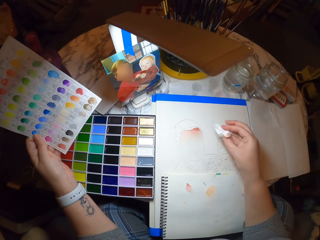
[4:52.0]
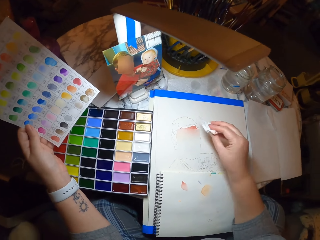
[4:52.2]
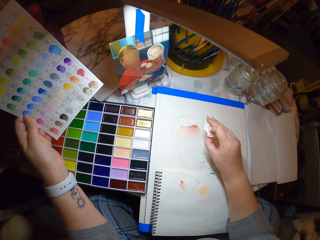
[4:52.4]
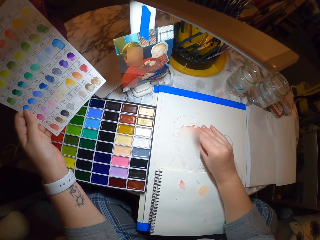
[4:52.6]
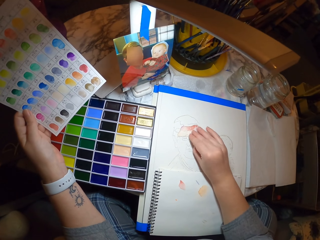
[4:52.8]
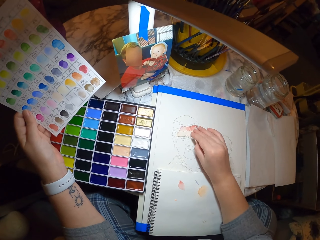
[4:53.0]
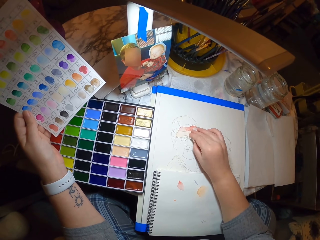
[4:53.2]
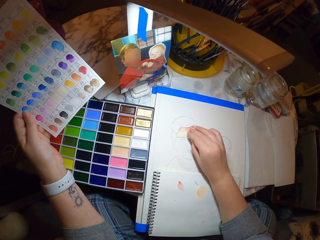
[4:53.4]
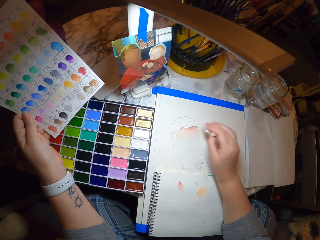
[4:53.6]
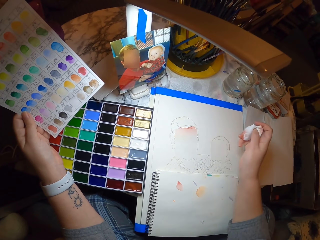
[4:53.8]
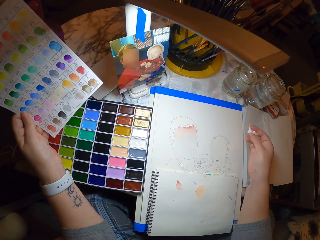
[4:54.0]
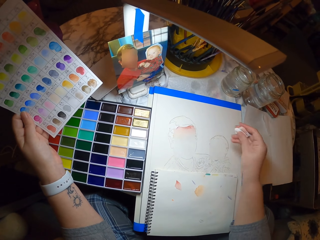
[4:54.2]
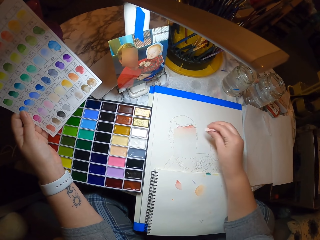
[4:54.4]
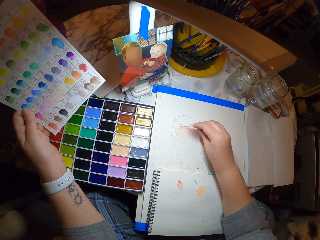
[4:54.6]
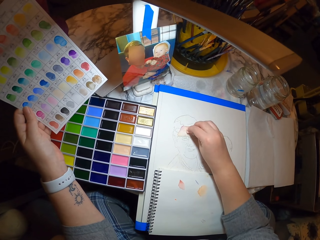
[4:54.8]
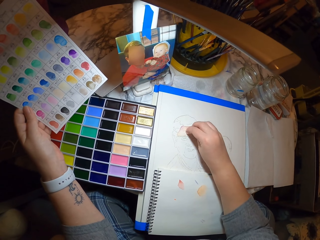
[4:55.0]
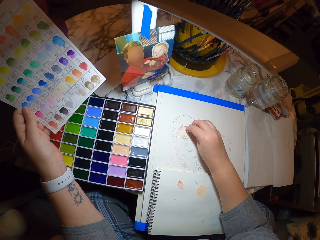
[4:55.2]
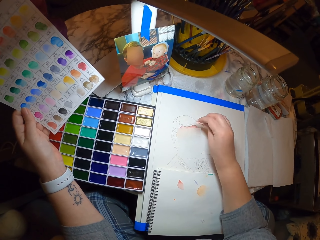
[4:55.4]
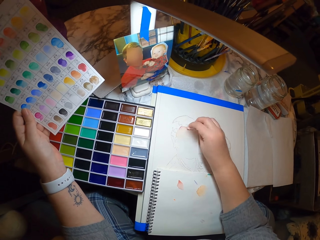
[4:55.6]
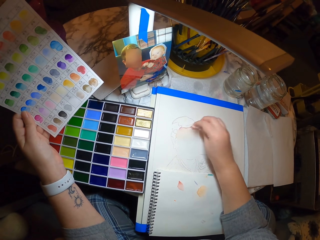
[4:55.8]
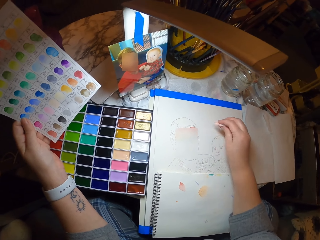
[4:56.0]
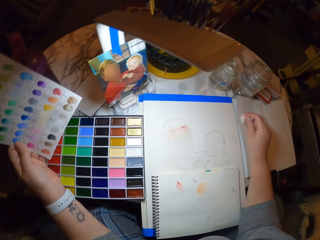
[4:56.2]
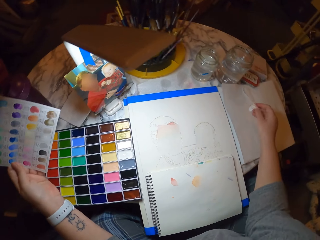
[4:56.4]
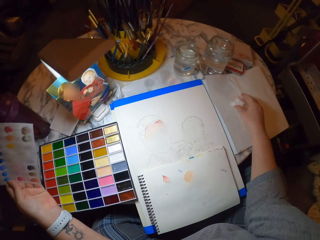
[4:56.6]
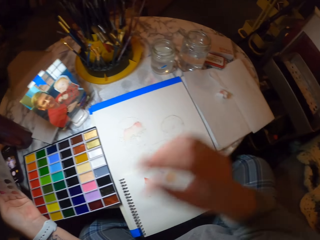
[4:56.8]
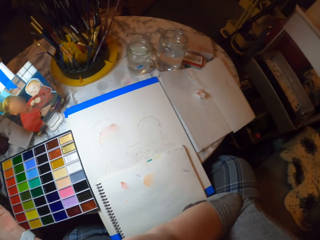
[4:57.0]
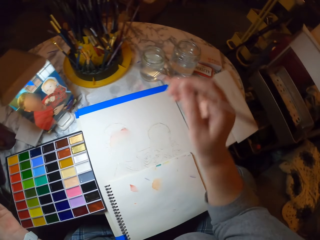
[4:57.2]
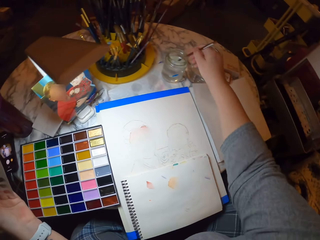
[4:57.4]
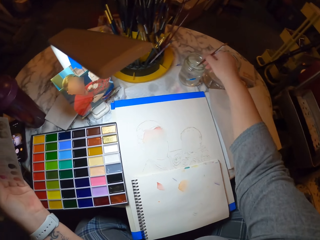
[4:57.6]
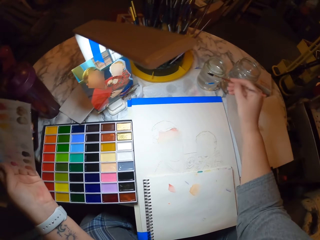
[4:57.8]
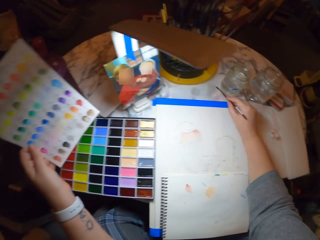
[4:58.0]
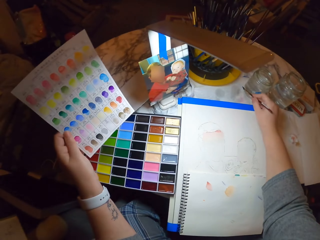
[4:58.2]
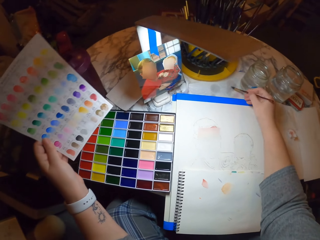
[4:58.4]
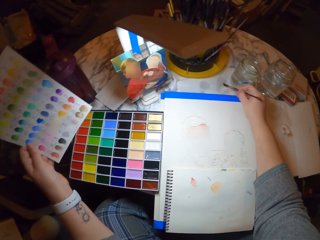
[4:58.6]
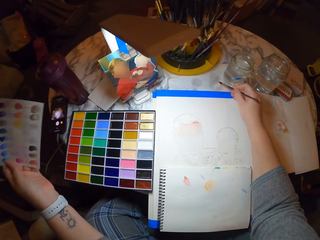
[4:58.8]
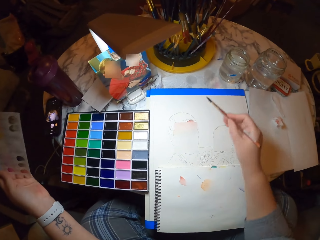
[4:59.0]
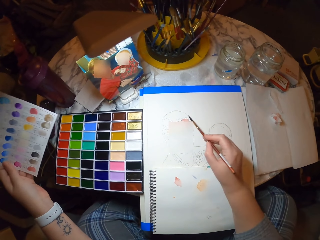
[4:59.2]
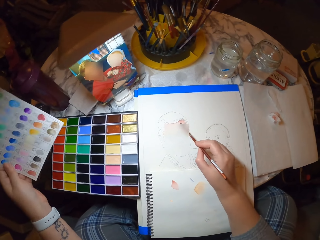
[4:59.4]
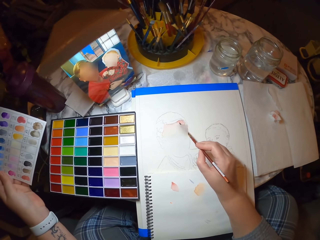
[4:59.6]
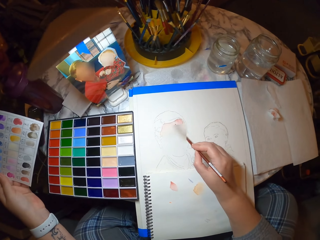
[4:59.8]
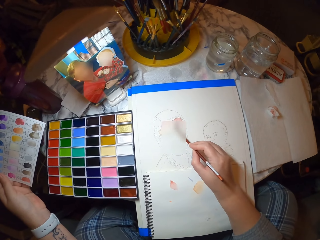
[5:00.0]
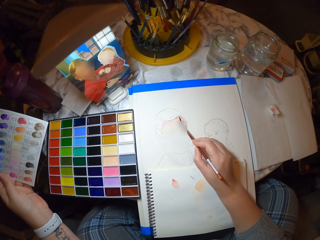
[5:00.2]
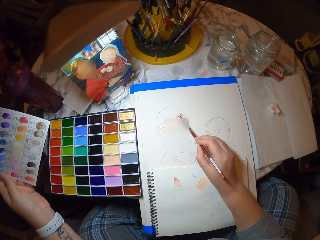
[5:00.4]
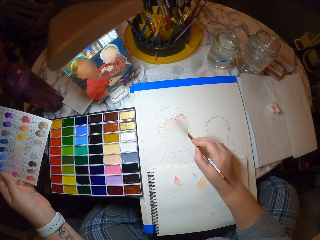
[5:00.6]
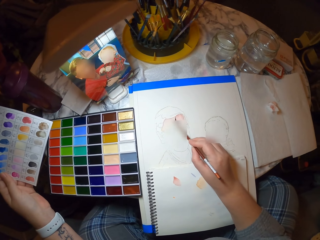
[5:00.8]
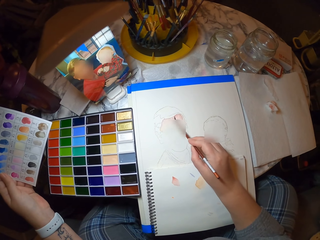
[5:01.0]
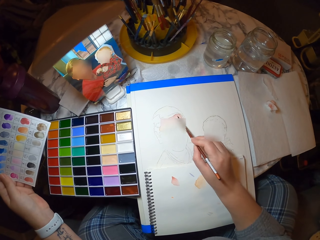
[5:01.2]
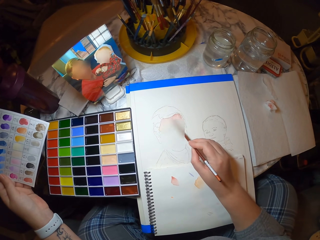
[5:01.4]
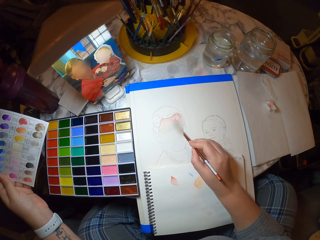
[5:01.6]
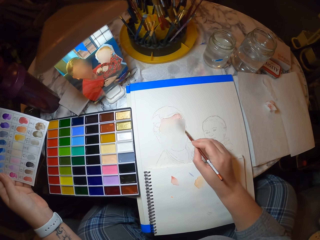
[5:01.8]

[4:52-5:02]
The camera wearer holds a color code paper. They rub a serviette on the drawing. They hold the color code paper again. They put the serviette on the book. They grab an art brush and dip the art brush in water in a jar. They hold the color code paper, drain out excess water from the art brush, and rub the brush on the paper. They color the drawing with the art brush. They hold the color code paper.

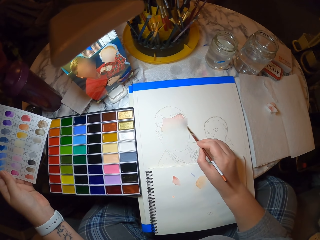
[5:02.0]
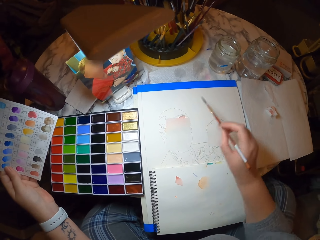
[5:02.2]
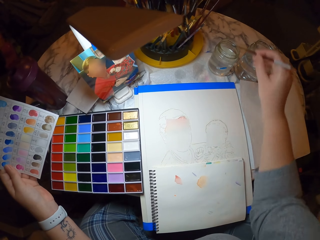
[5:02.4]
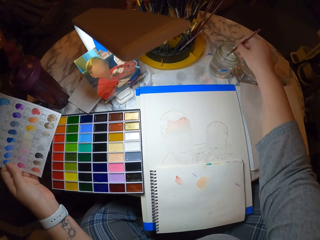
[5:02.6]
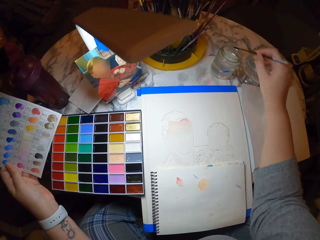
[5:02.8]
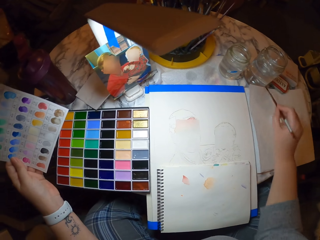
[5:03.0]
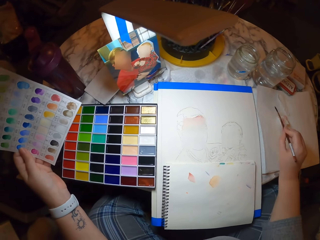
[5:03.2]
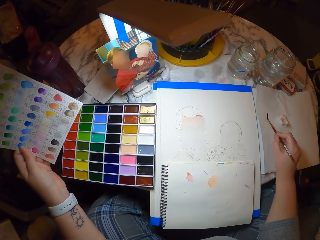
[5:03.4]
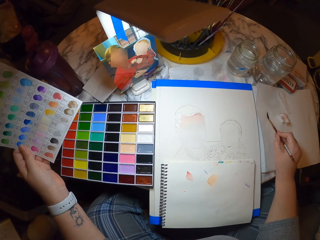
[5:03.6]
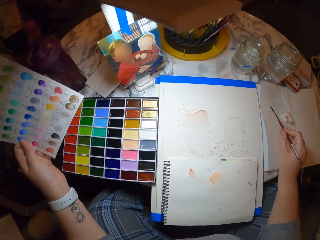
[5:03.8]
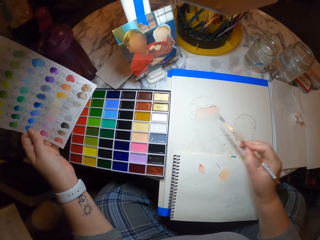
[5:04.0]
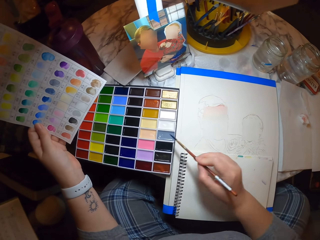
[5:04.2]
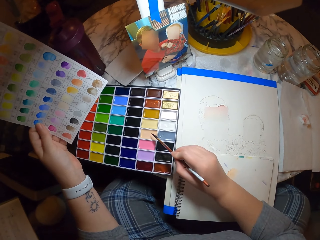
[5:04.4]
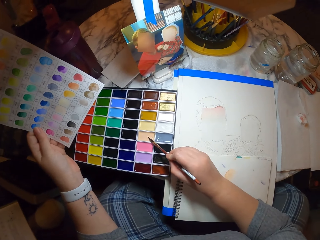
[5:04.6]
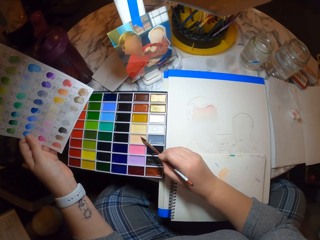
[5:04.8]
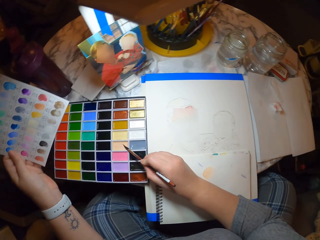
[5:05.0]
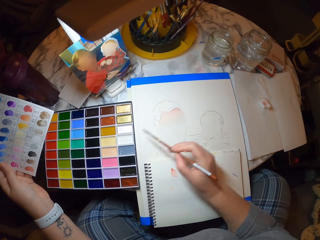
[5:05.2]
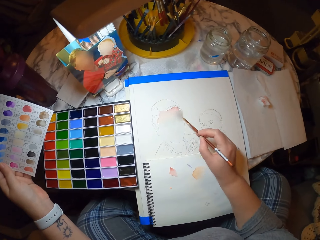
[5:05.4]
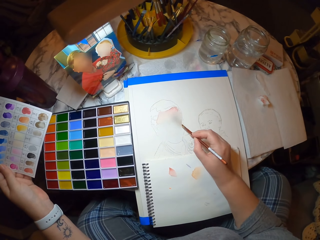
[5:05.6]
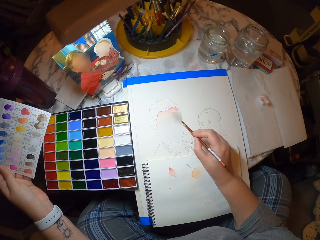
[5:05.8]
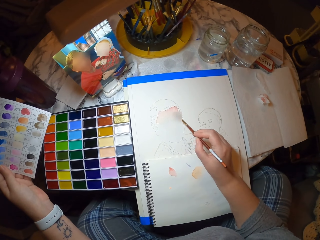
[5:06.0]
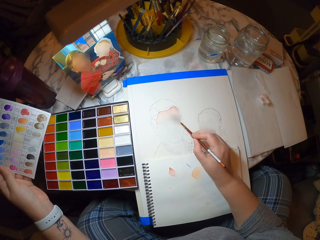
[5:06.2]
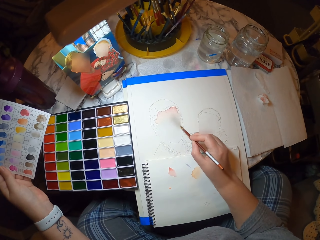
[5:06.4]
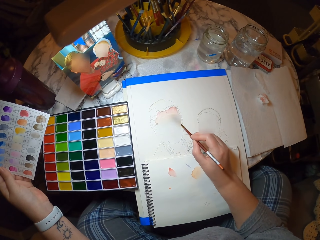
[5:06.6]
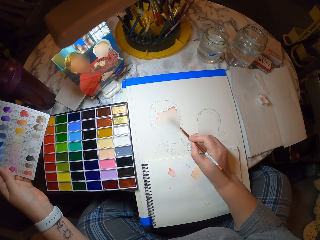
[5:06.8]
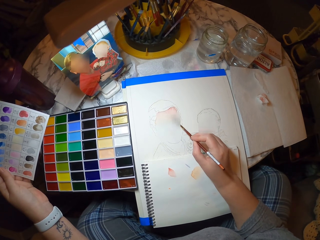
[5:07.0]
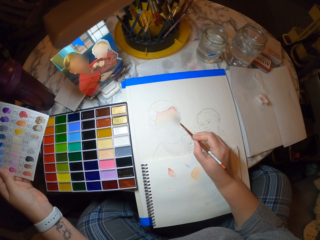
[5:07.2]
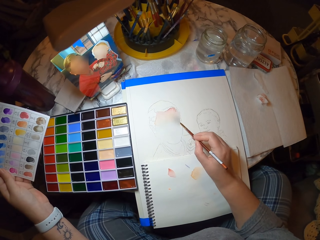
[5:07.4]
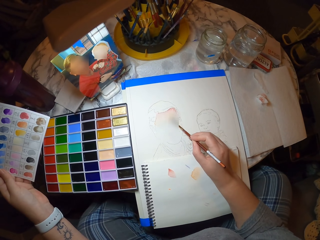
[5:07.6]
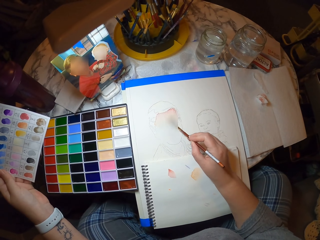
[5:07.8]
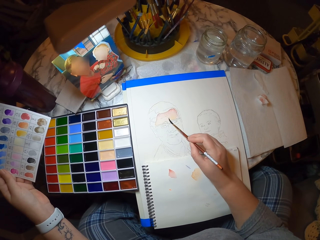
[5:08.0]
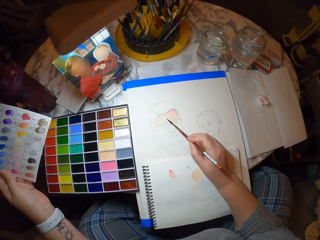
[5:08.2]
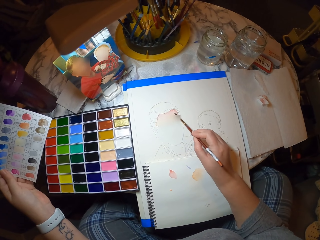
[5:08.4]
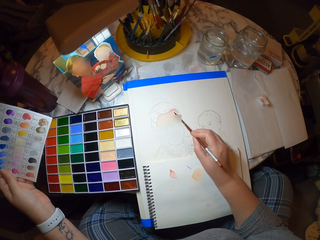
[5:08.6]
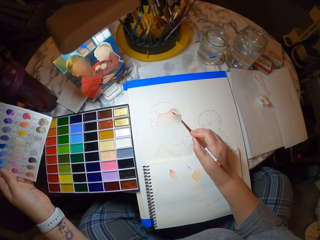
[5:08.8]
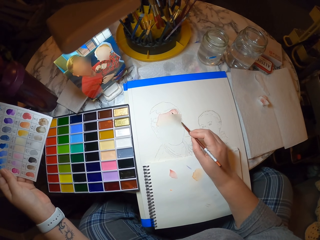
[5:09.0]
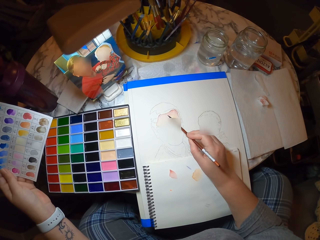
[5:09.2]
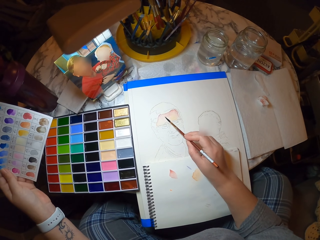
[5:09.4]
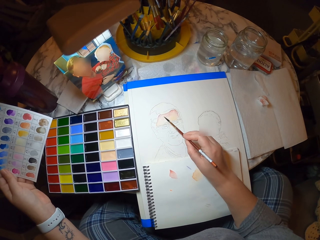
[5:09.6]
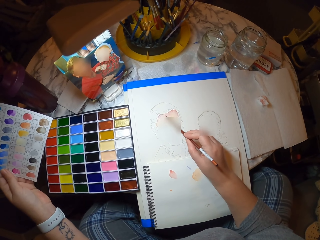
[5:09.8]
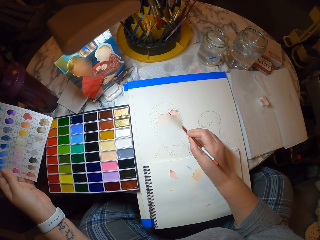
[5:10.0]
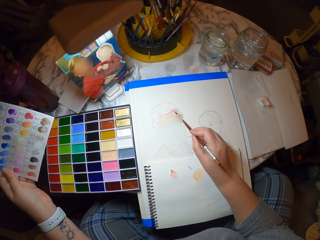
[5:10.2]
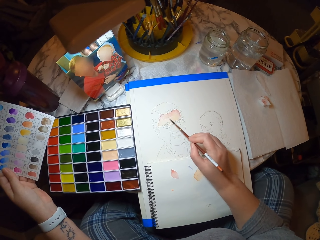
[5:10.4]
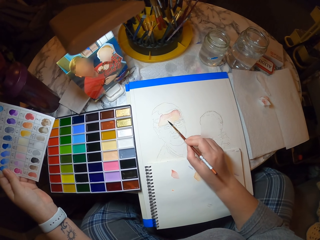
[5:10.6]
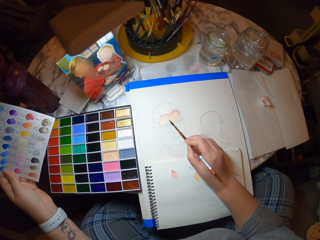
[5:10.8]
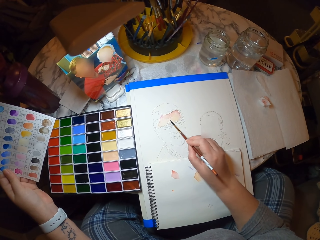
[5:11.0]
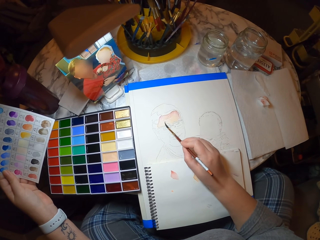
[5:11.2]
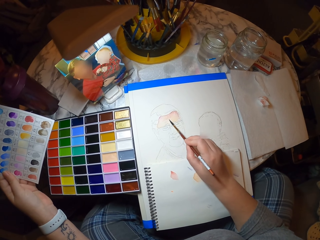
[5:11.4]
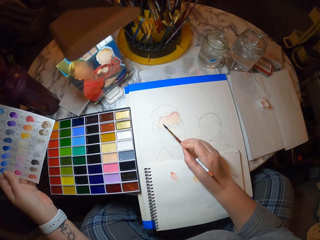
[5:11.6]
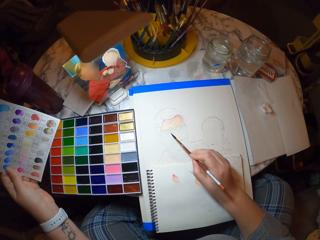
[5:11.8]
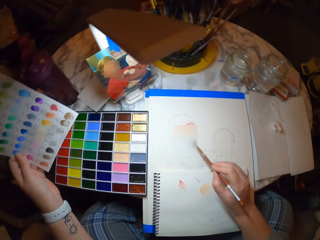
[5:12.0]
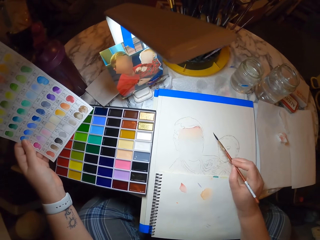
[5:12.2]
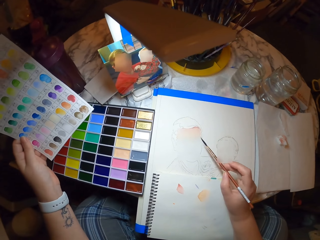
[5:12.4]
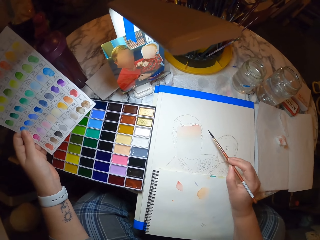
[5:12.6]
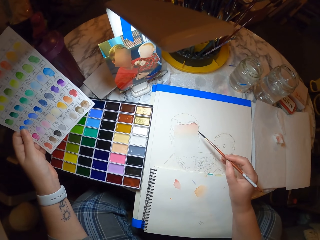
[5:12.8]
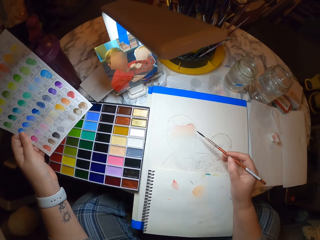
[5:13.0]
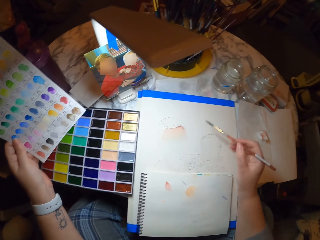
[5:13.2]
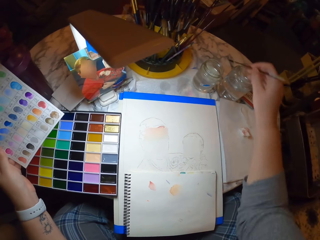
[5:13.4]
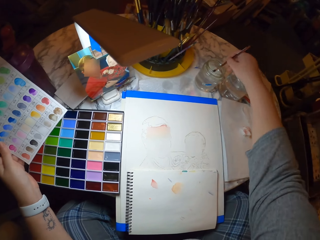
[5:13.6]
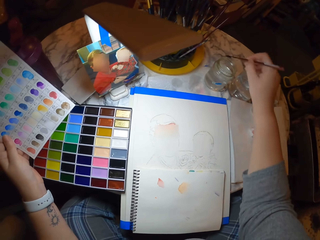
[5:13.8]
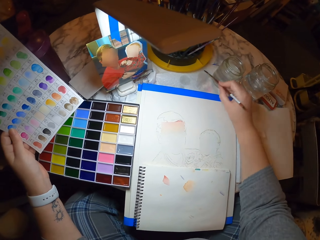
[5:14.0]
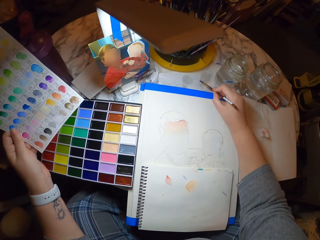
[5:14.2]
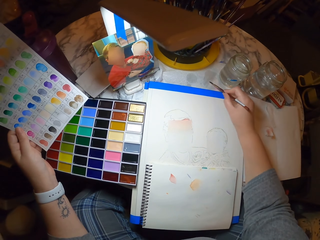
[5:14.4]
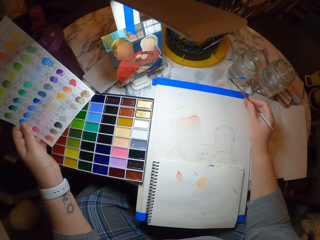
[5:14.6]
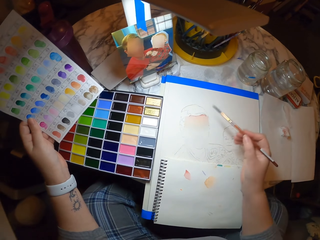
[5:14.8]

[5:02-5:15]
The camera wearer holds the color code paper and dips the art brush in water in a jar. They drain out excess water from the art brush. They hold the color code paper. They rub the brush on the book. They hold the color code paper again. They dip the art brush in the paint. They color the drawing with the art brush. They hold the color code paper. They hold the color code paper again. They dip the art brush in the water in the jar. They look at the picture. They rub the brush on the book. They hold the color code paper and drain out excess water from the art brush.
